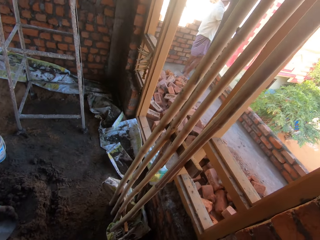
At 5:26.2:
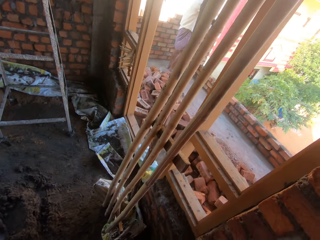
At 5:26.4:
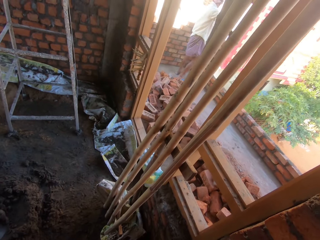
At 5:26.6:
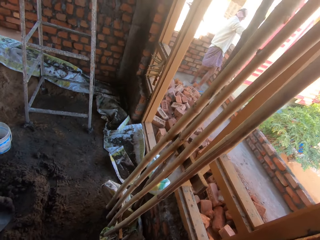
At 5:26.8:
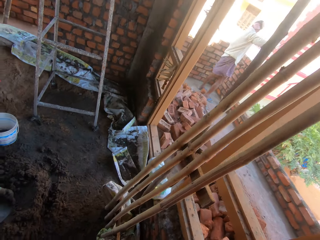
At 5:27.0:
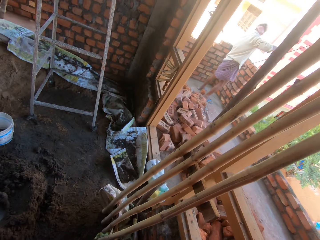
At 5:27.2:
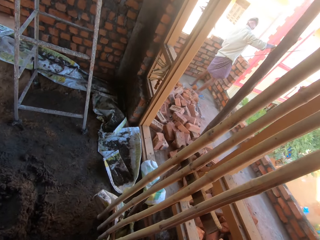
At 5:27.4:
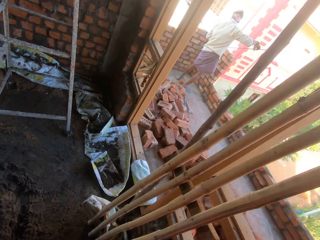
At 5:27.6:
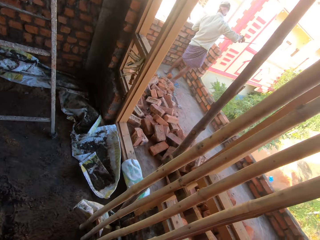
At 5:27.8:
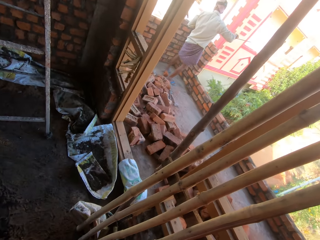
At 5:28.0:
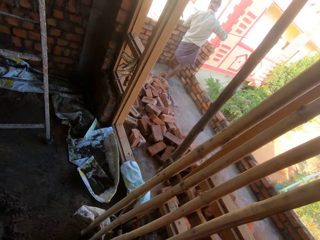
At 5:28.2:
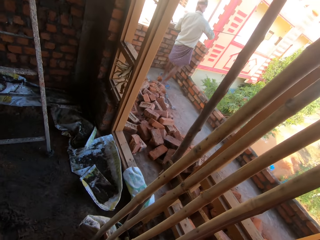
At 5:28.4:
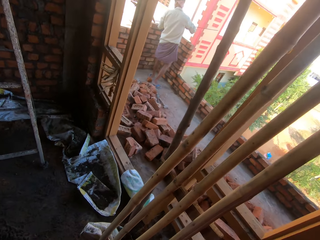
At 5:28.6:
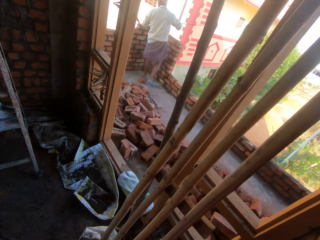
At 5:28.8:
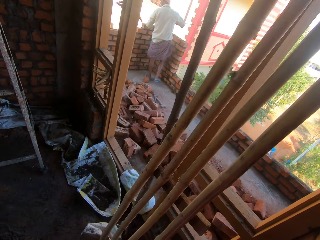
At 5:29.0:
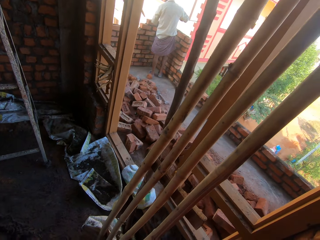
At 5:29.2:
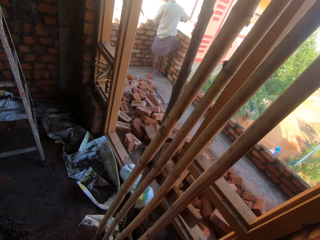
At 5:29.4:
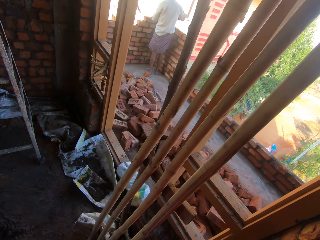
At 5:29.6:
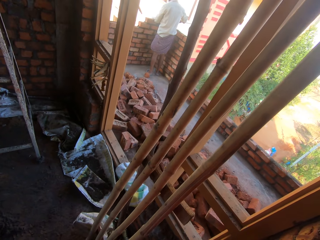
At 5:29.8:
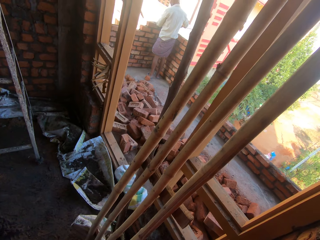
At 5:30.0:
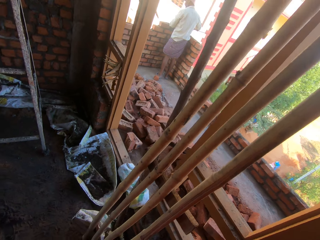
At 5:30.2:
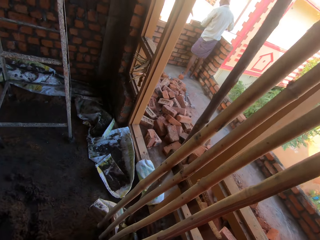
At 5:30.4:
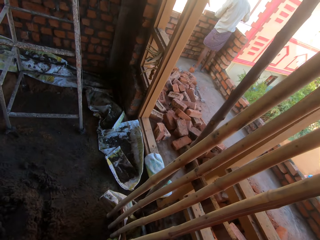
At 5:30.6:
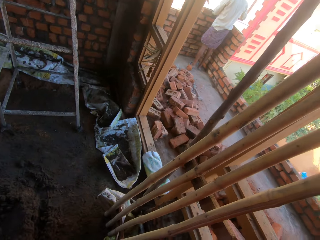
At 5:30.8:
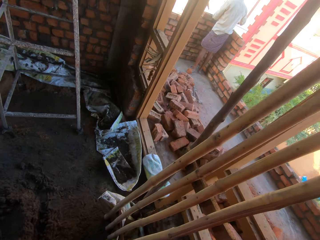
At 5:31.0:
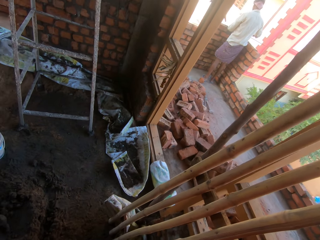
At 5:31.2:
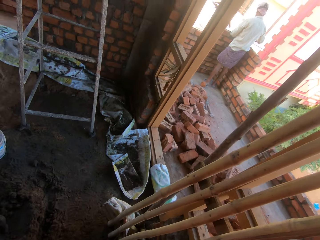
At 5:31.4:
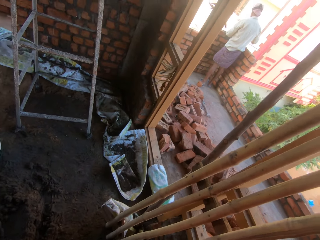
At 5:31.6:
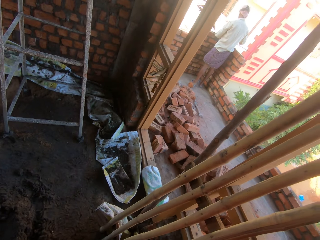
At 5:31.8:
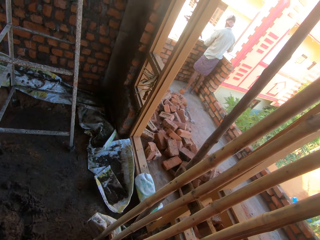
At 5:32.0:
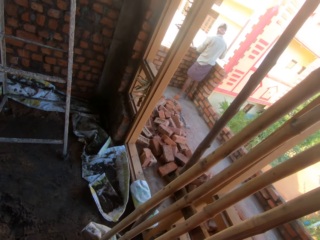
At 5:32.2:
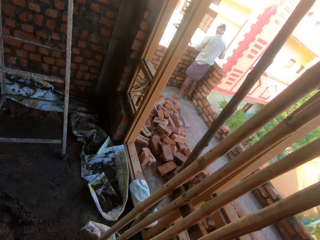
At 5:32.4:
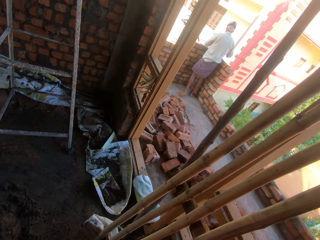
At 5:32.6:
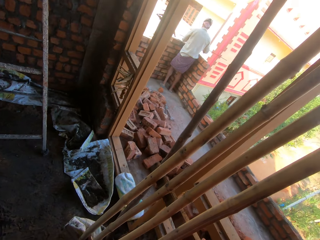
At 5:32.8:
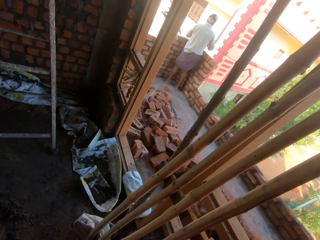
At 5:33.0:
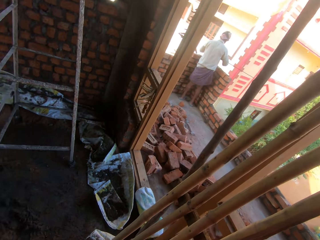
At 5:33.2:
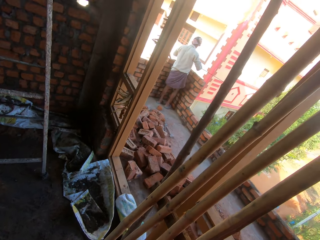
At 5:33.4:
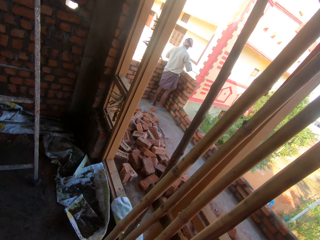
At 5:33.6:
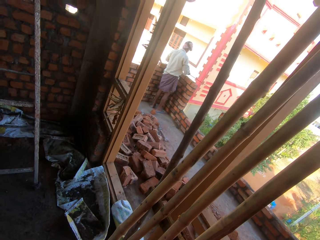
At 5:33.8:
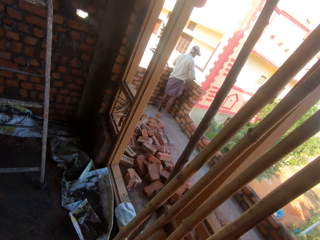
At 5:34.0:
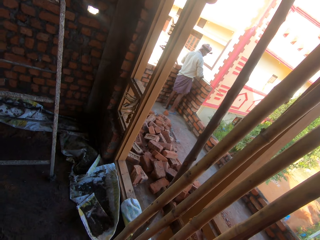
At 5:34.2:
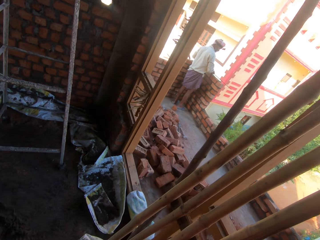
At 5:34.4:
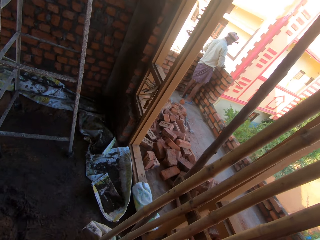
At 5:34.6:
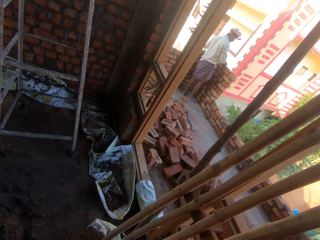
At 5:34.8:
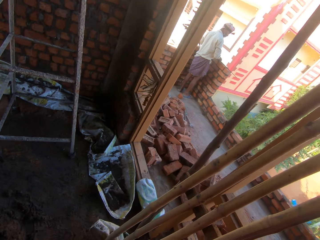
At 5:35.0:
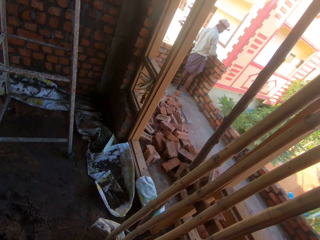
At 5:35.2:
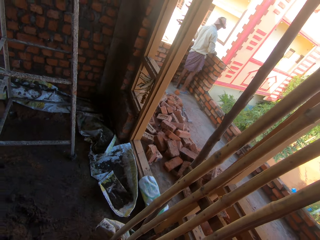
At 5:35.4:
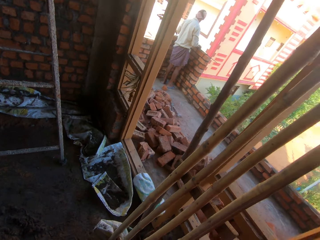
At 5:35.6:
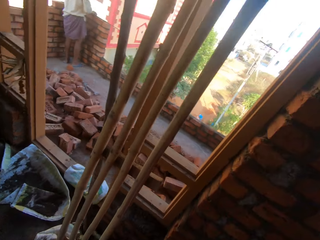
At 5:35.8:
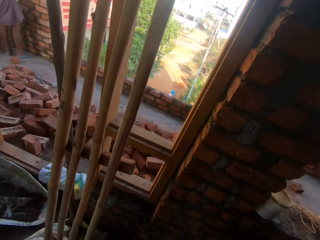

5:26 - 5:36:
The man holds a measuring tape in his hands. The camera wearer speaks with the man.

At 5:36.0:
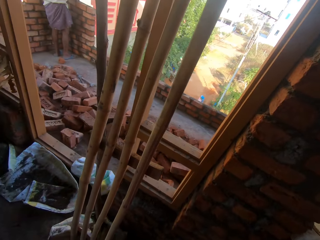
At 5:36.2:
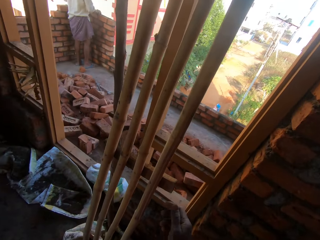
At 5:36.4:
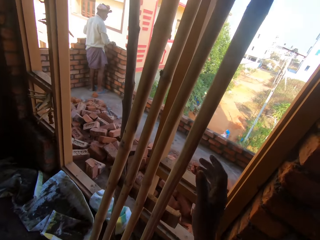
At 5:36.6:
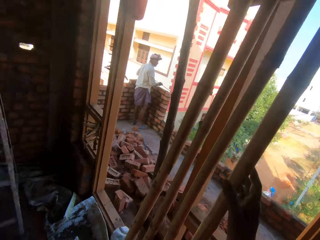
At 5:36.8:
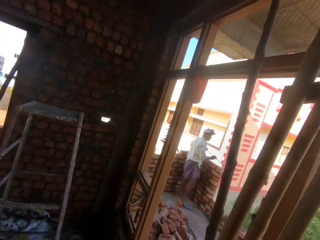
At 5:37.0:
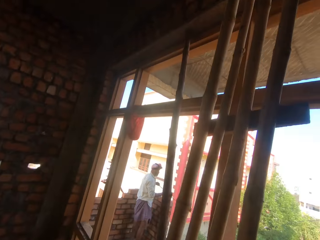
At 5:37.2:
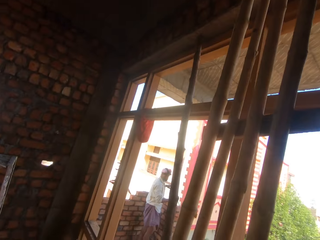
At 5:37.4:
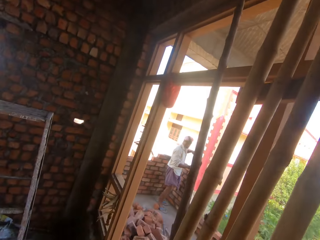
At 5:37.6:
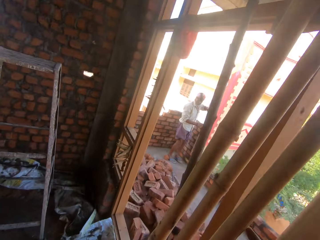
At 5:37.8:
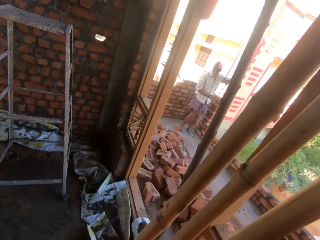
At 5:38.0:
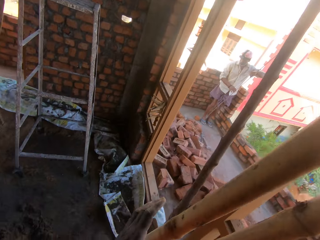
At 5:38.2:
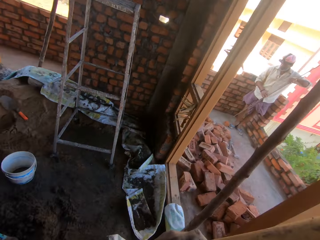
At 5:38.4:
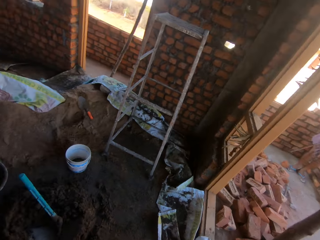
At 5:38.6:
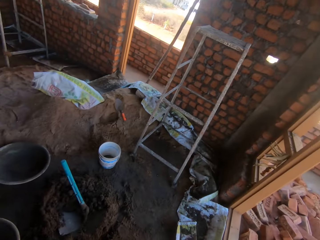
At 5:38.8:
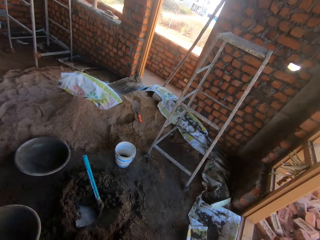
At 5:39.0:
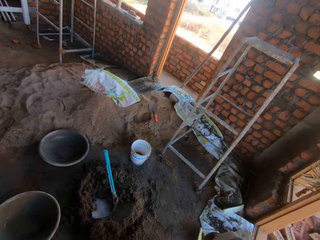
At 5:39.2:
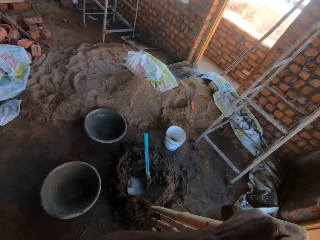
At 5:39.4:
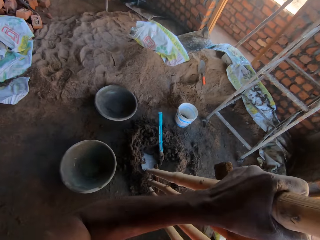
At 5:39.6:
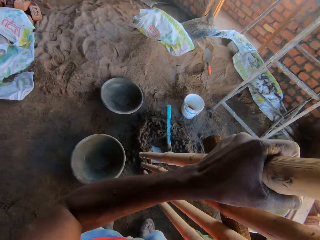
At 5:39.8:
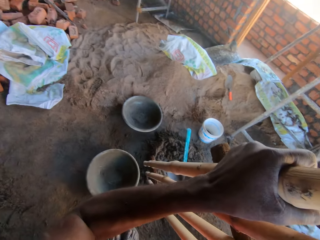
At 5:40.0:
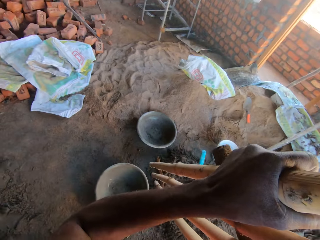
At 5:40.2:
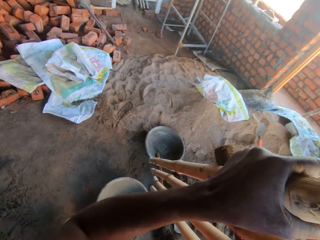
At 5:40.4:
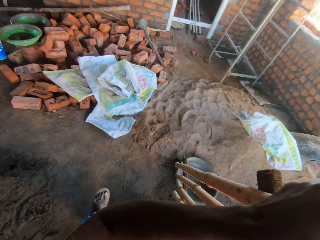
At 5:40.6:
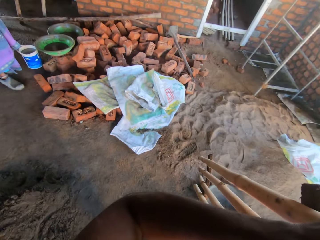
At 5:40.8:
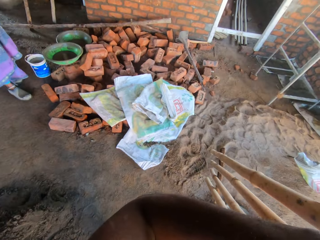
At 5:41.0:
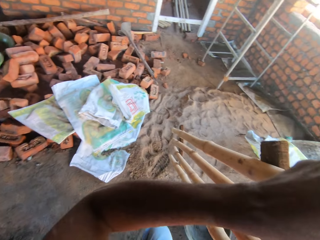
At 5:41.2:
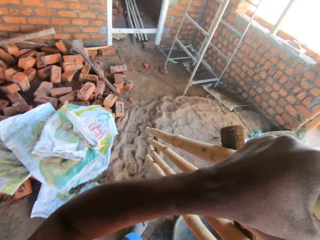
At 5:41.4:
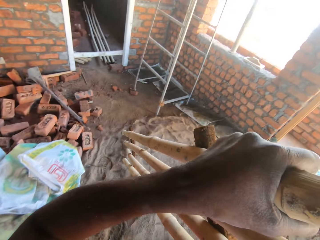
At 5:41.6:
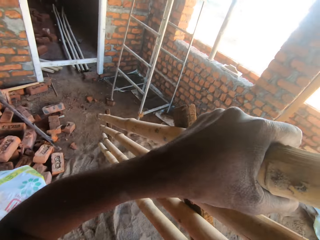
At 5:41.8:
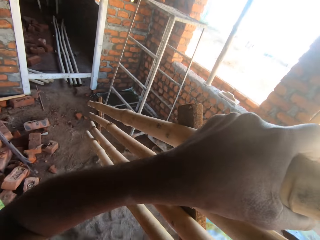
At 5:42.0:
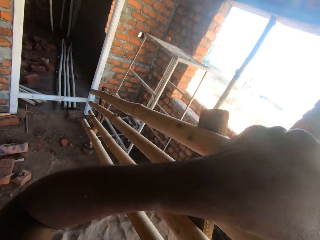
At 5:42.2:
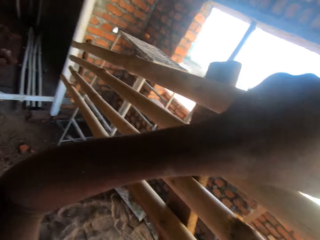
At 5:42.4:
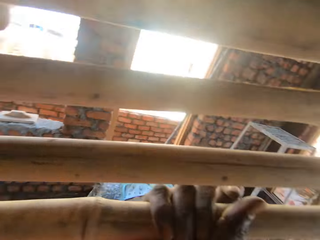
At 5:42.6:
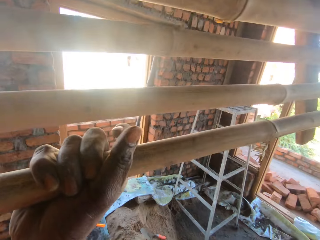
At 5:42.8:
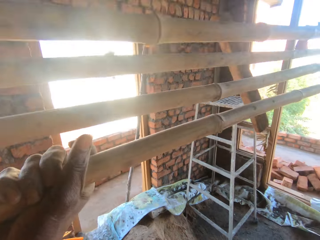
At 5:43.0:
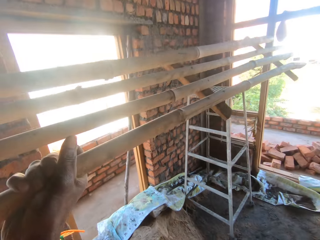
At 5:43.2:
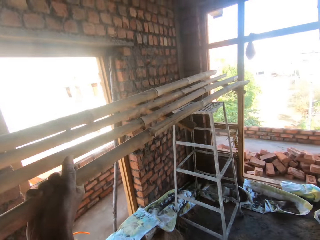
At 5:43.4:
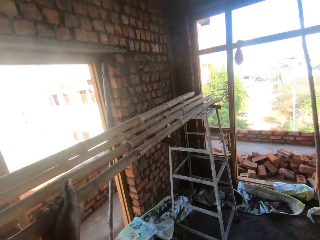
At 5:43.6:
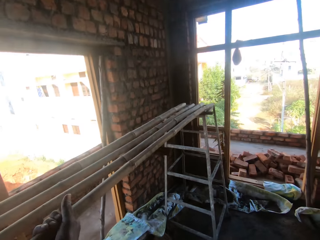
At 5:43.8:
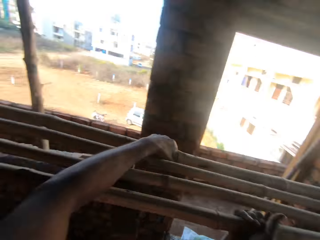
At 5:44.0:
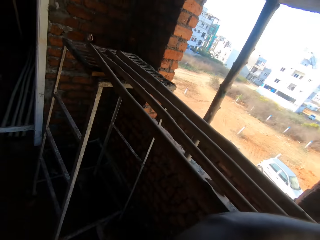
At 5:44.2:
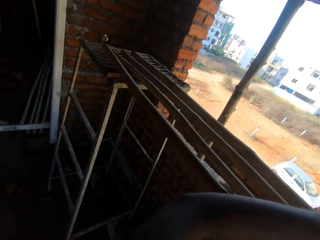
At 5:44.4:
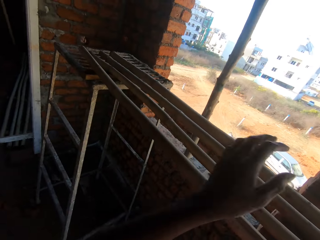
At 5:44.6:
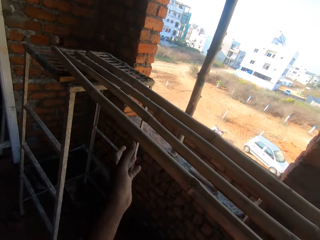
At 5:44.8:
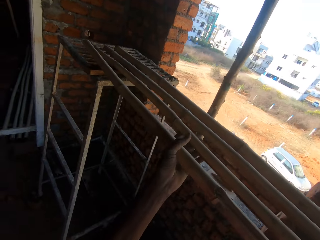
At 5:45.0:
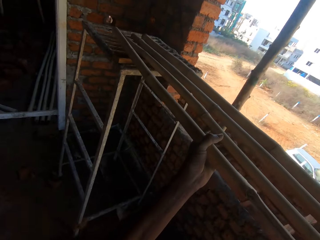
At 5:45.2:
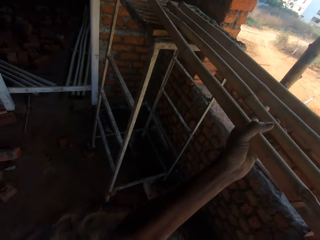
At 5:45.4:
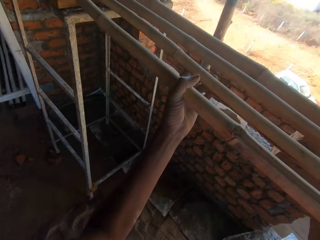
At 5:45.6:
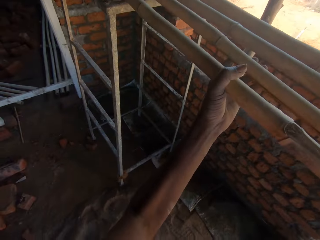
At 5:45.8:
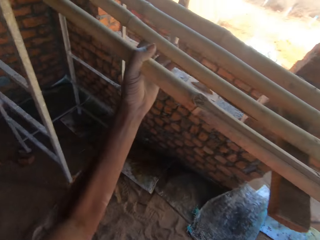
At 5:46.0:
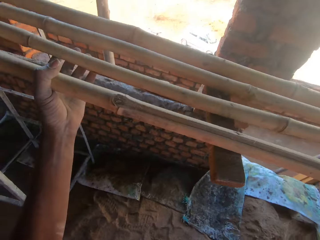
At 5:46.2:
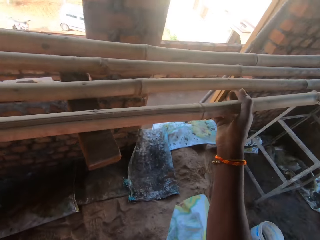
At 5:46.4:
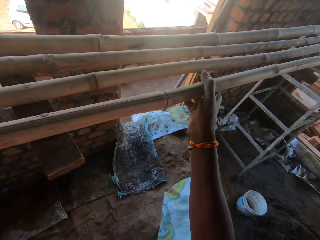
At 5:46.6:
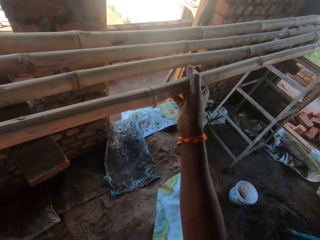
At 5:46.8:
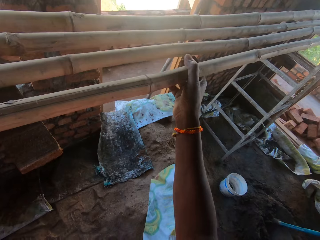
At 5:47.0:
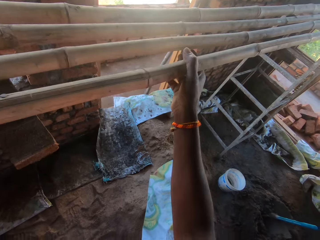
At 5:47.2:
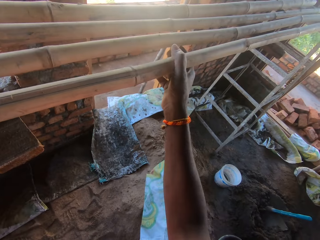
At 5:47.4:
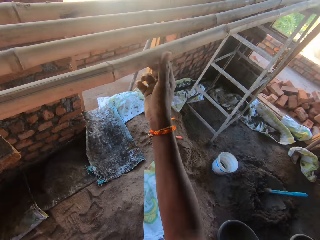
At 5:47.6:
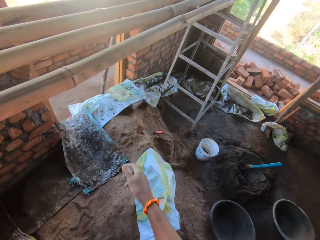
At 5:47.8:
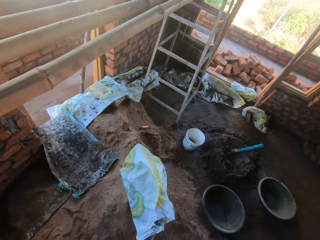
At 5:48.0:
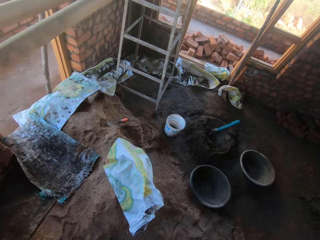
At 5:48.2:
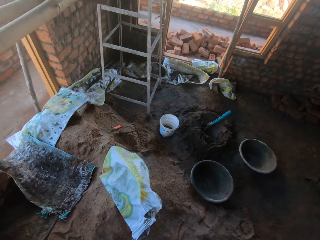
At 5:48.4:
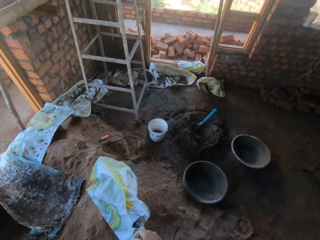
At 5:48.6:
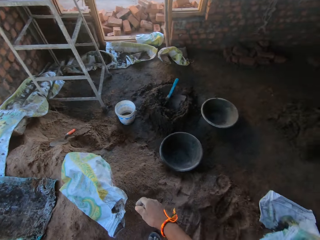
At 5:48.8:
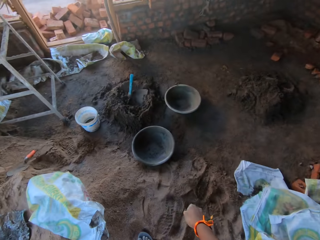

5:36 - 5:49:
The camera wearer lifts a bamboo board from the ground with his right hand. He walks around. He carries the bamboo board with his hands. He drops the bamboo board on the ladders on the ground with his hands. He adjusts the bamboo board on the ladders on the ground with his hands.
